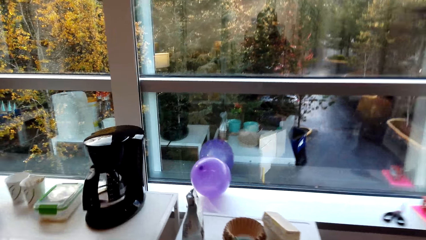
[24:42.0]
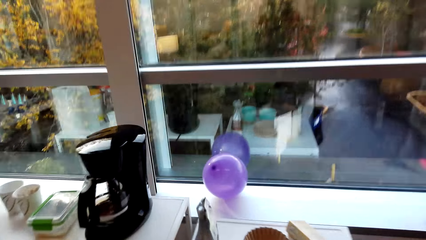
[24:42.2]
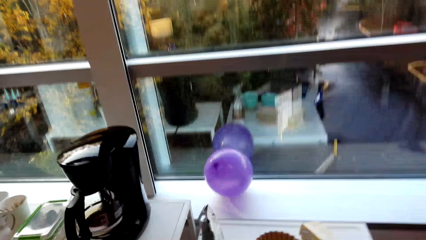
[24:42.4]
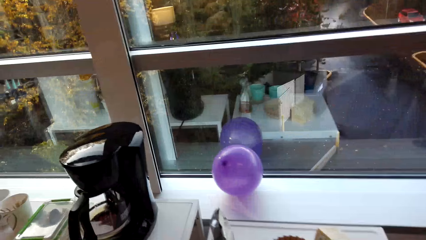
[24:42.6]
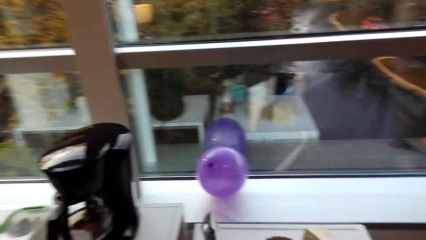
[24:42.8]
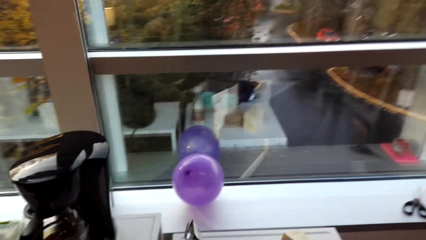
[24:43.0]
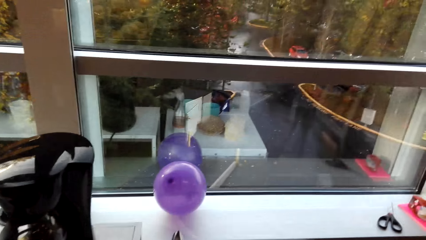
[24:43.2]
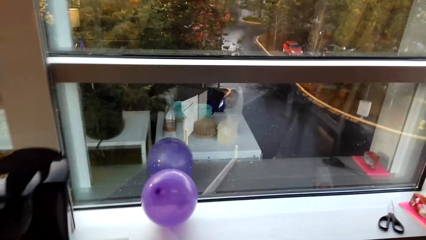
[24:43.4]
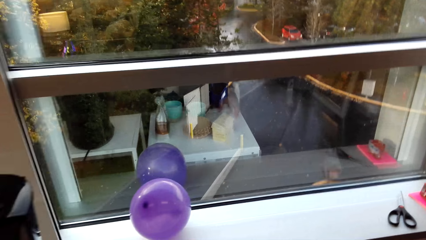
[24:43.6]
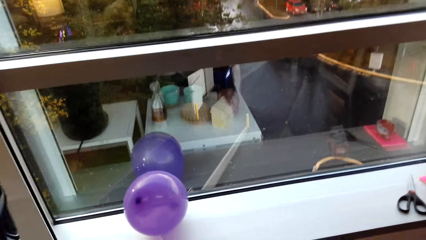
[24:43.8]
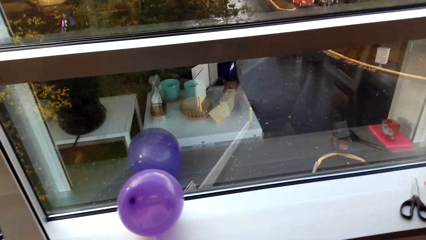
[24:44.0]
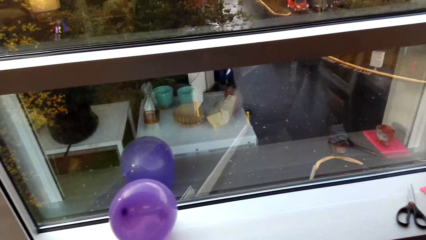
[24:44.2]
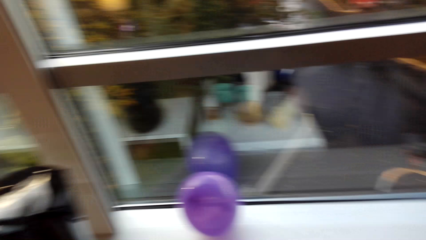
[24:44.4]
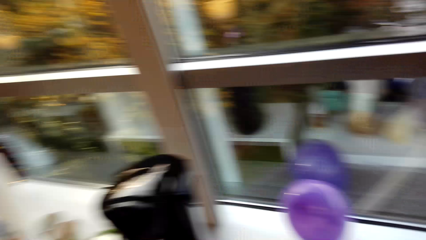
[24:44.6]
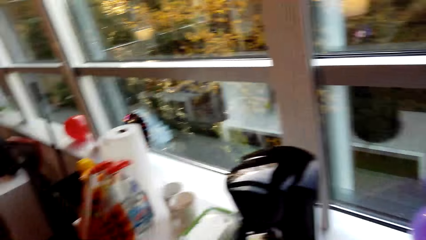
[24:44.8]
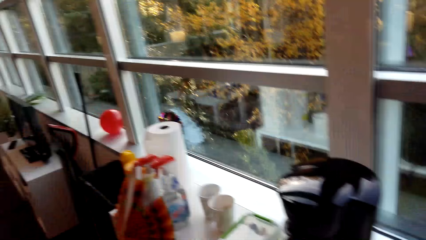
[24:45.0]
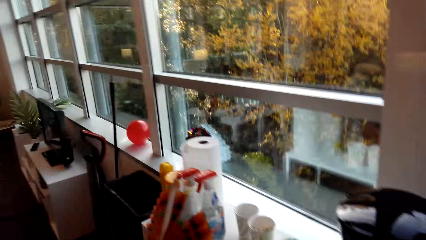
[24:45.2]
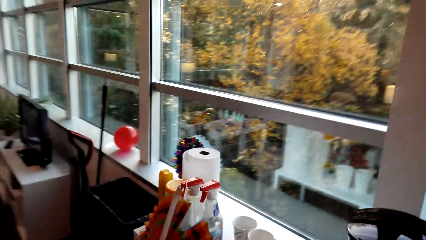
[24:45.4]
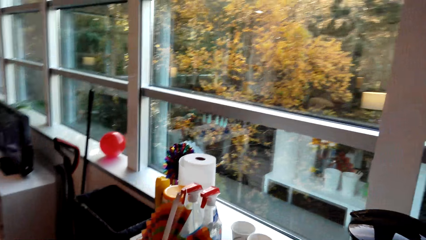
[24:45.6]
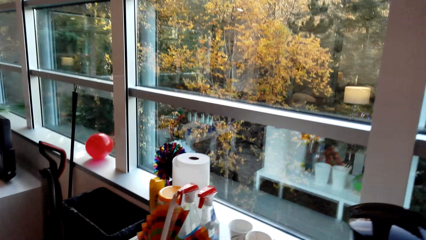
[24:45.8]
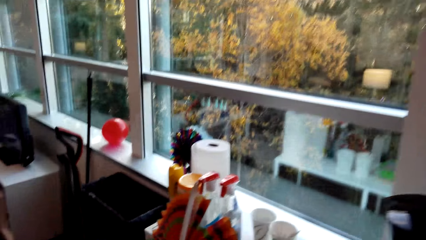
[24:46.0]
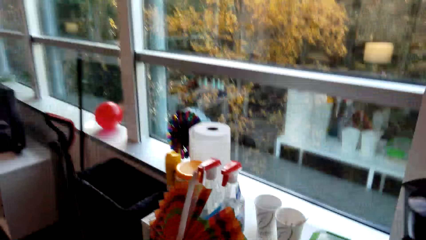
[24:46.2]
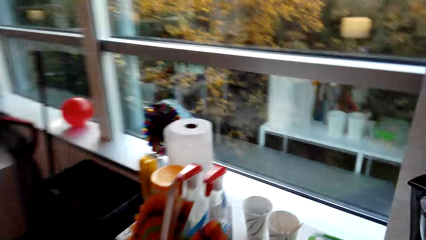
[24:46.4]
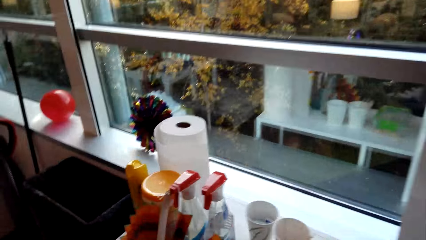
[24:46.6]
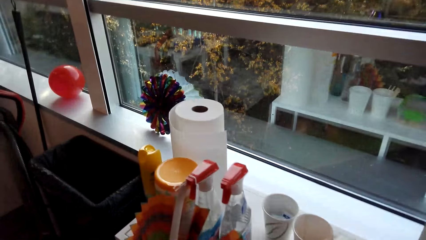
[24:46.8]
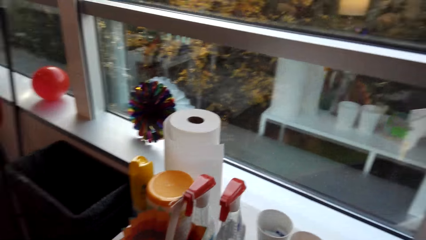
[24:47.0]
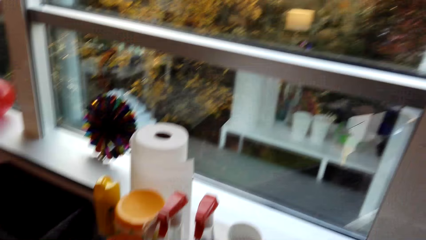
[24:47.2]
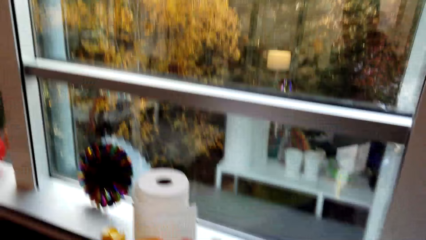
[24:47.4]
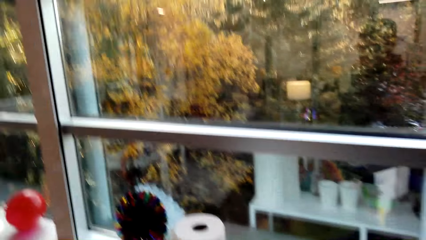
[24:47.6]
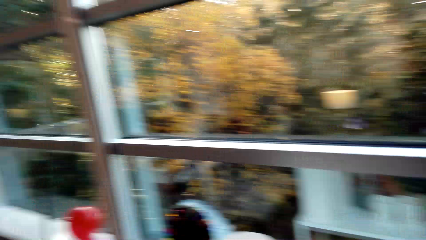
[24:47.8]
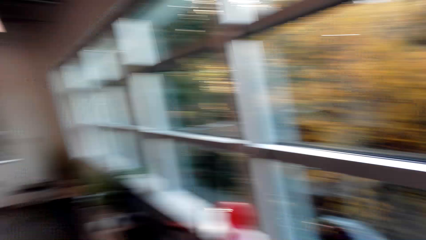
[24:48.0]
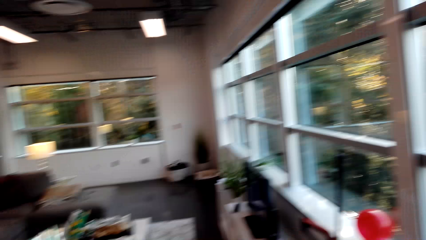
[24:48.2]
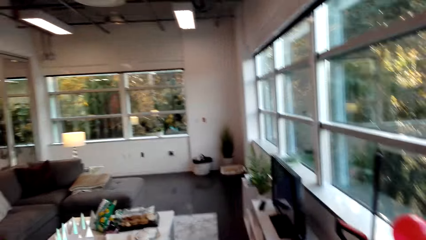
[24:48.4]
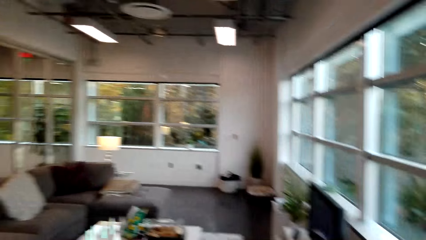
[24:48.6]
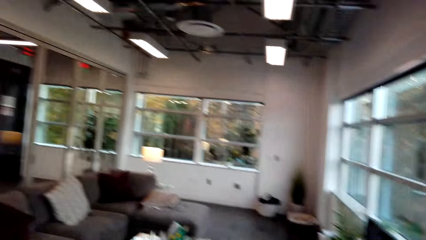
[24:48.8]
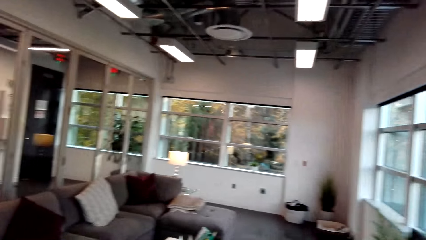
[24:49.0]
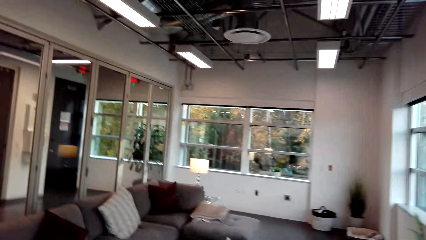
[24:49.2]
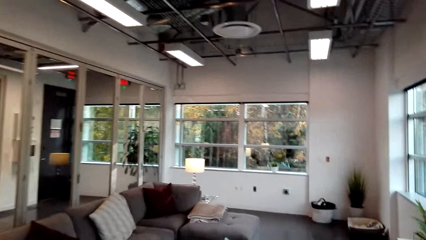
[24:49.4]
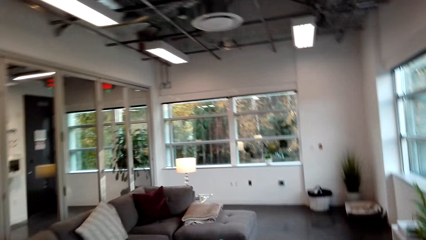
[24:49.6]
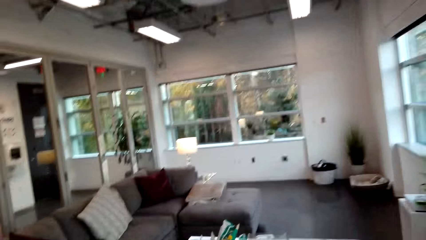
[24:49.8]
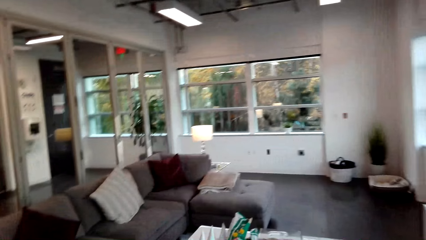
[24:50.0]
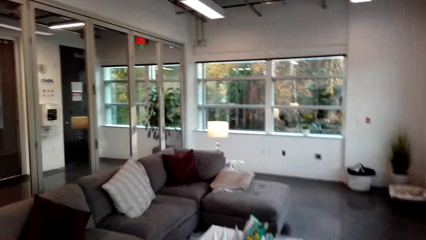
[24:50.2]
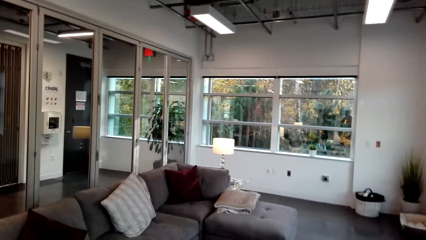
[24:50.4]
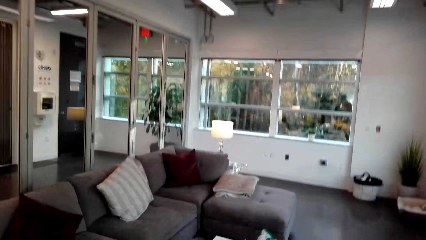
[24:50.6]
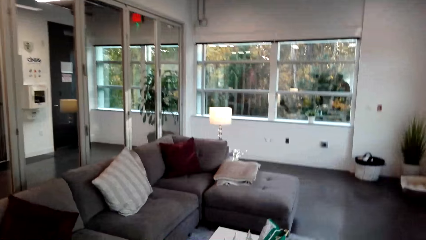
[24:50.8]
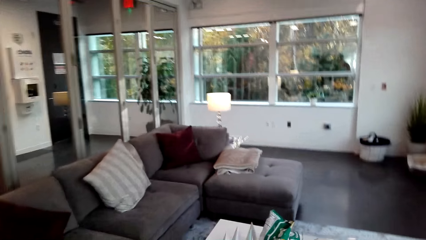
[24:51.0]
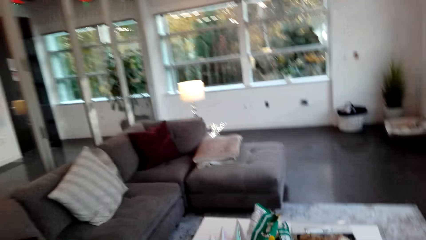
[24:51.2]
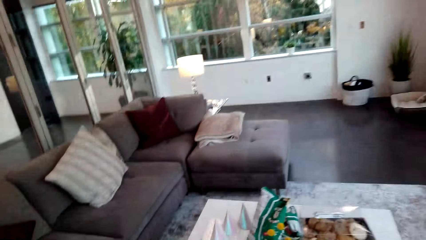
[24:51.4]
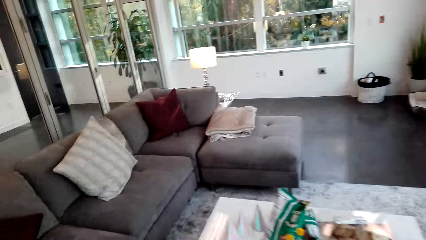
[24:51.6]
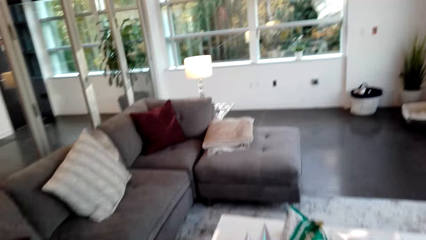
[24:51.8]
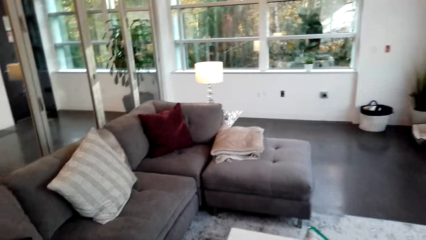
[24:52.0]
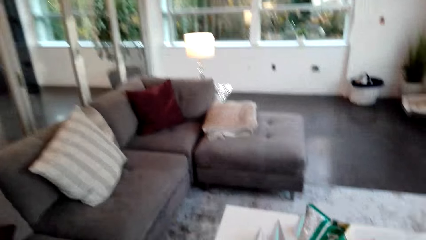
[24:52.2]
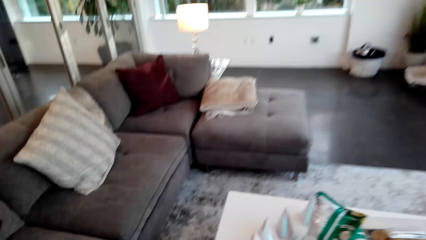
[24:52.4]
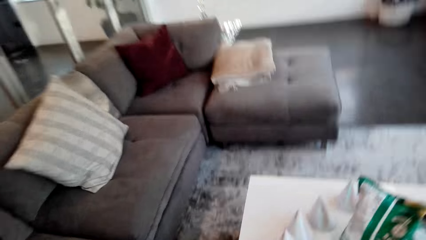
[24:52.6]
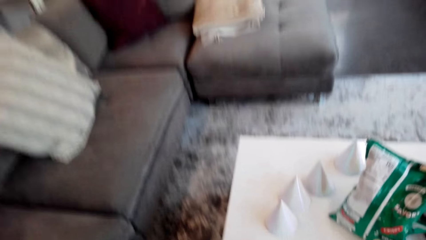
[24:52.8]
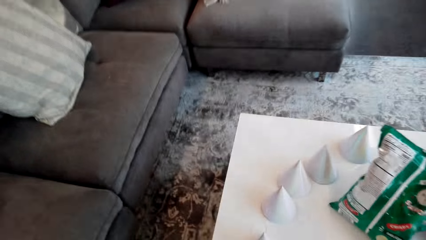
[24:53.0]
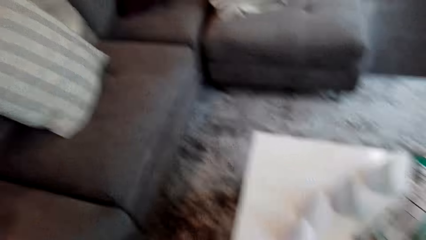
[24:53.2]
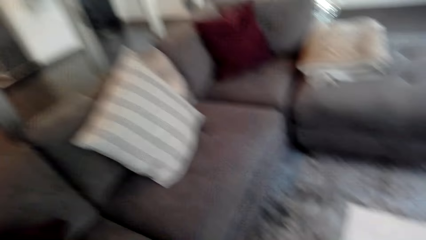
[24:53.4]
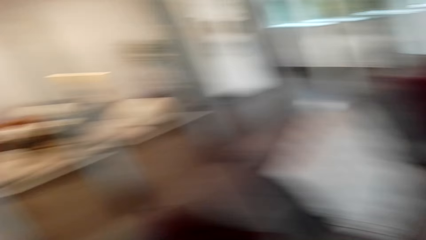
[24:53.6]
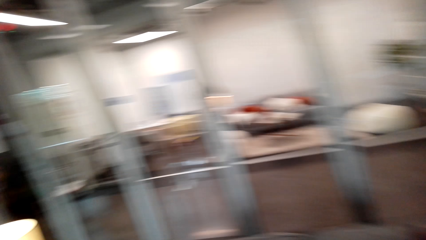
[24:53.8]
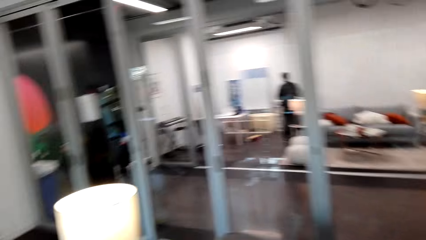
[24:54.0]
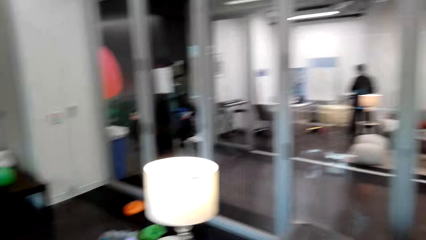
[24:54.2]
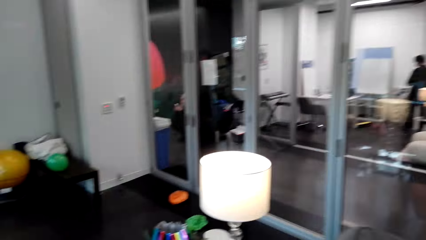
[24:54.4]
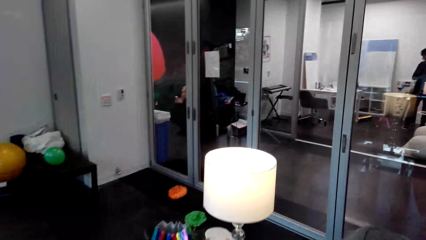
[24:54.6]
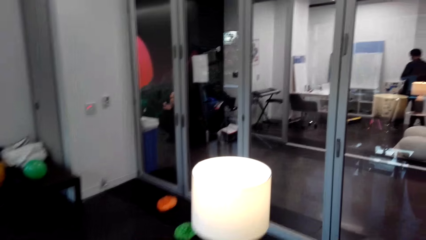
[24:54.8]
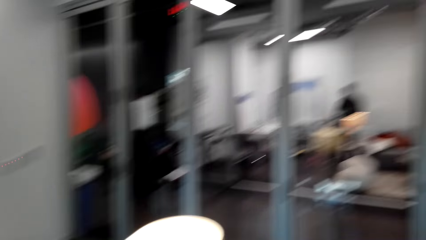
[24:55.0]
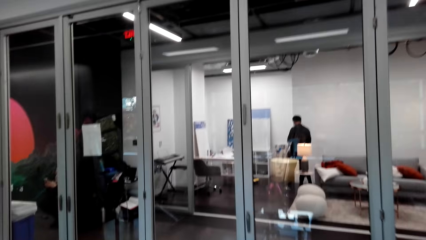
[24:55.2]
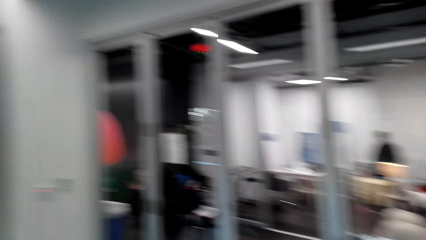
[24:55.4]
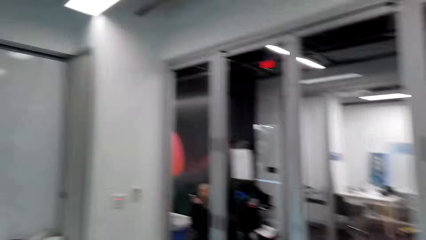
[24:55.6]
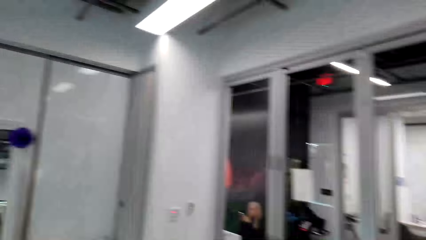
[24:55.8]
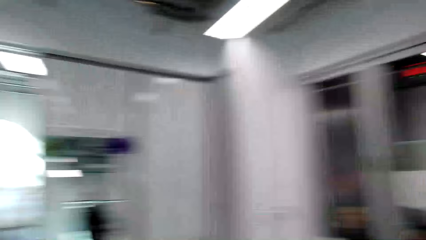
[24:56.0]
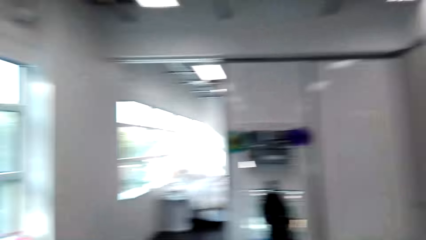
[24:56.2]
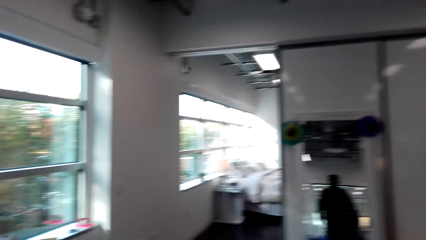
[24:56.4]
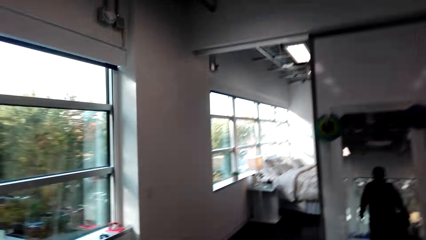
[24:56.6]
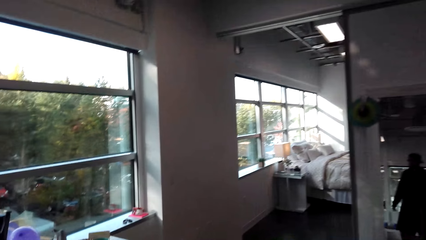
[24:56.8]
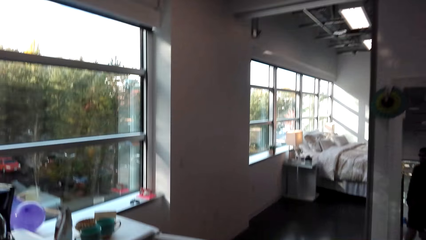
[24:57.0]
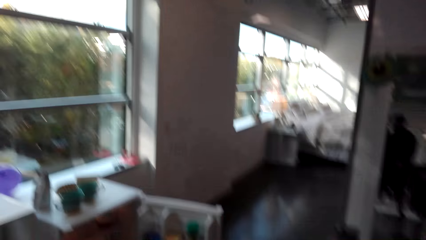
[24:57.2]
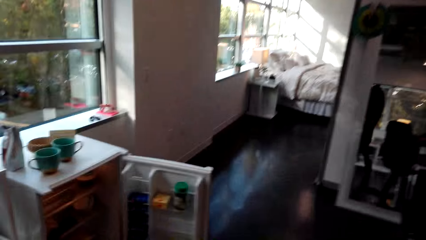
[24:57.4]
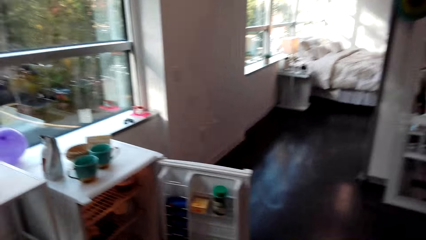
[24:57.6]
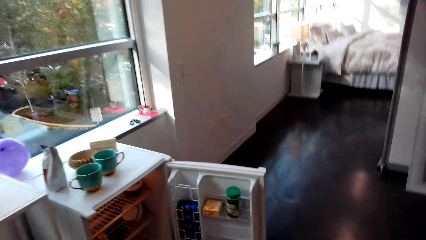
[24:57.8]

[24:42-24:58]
The camera wearer holds a paper. They move towards the table. They walk in the room. They turn around. They walk towards the refrigerator.
